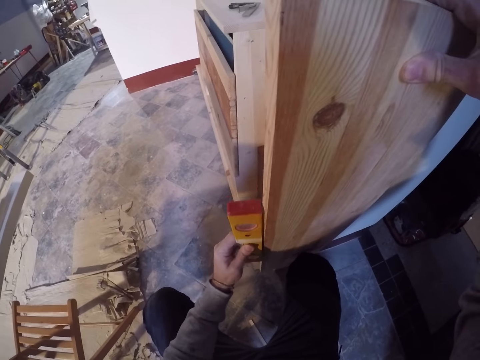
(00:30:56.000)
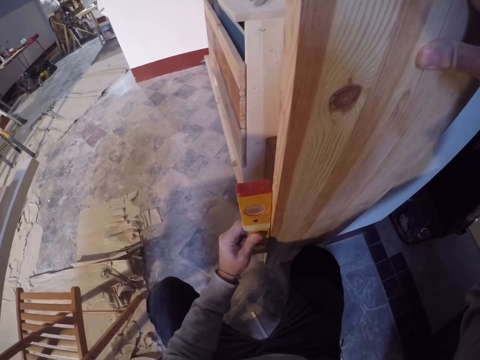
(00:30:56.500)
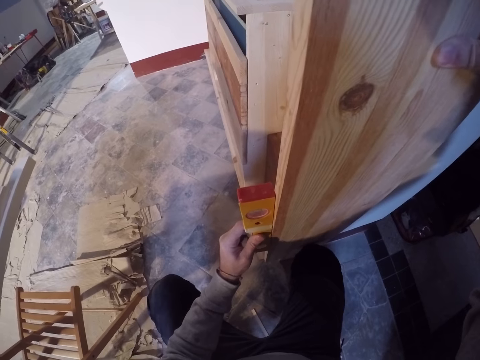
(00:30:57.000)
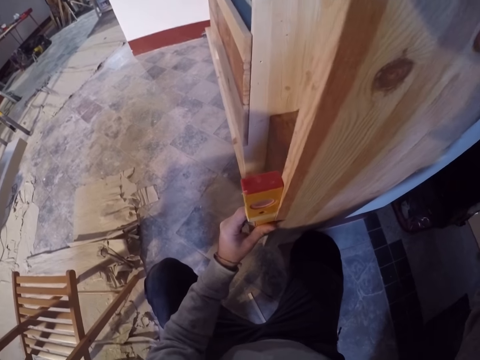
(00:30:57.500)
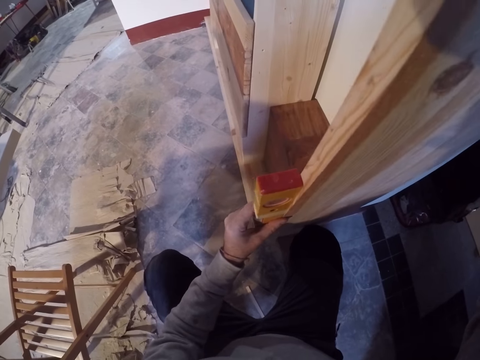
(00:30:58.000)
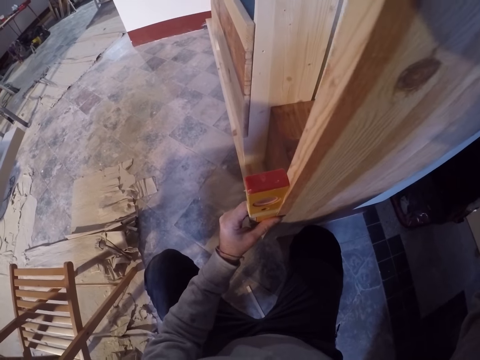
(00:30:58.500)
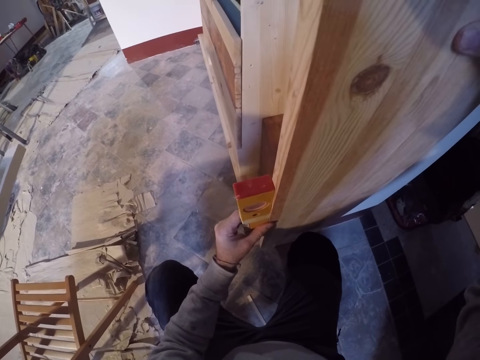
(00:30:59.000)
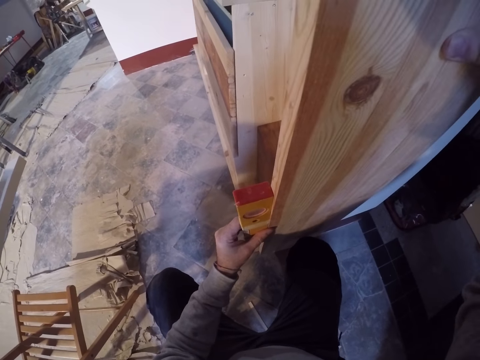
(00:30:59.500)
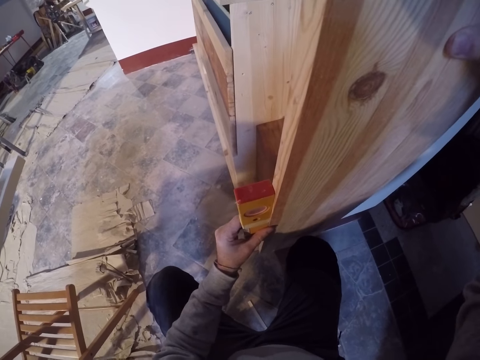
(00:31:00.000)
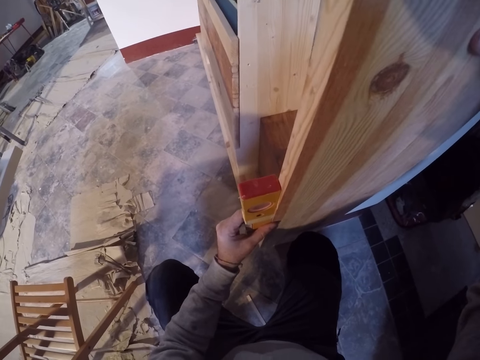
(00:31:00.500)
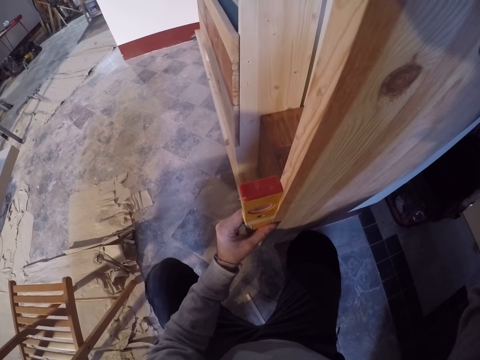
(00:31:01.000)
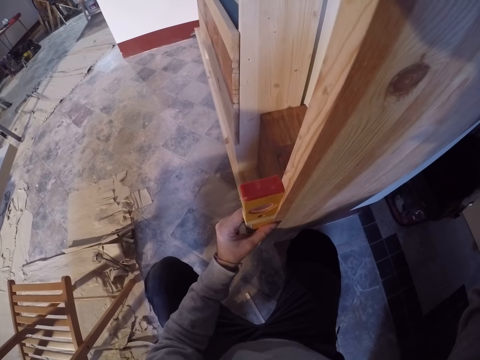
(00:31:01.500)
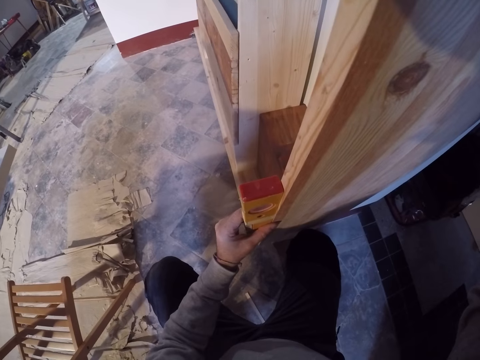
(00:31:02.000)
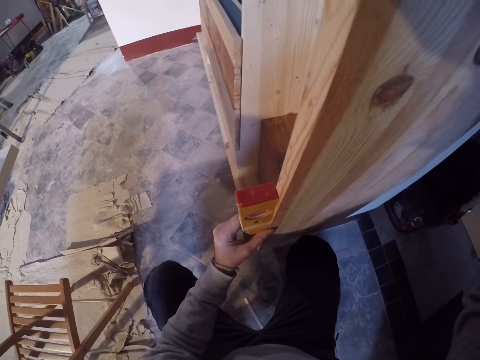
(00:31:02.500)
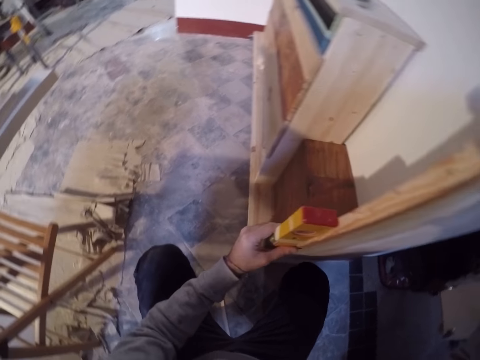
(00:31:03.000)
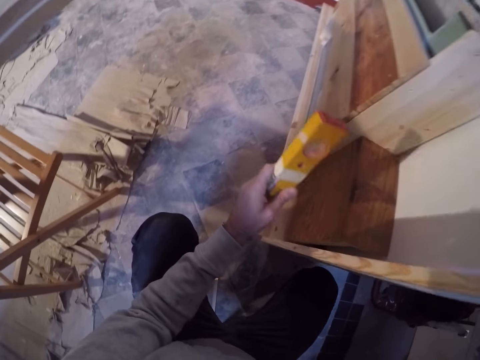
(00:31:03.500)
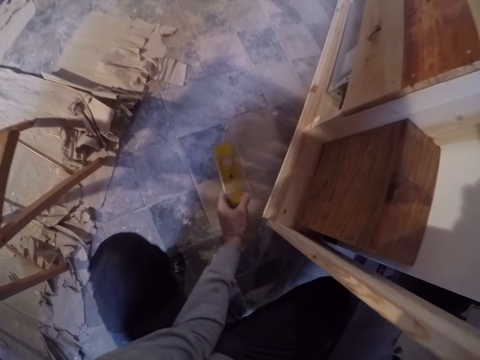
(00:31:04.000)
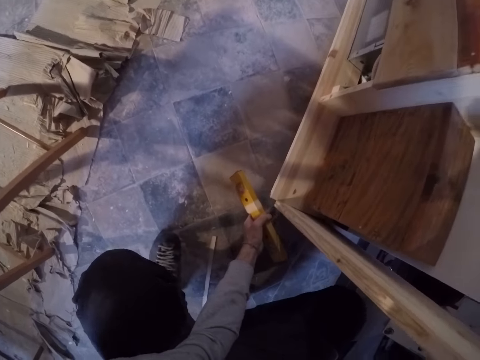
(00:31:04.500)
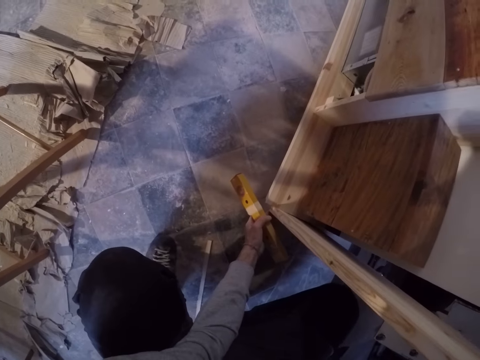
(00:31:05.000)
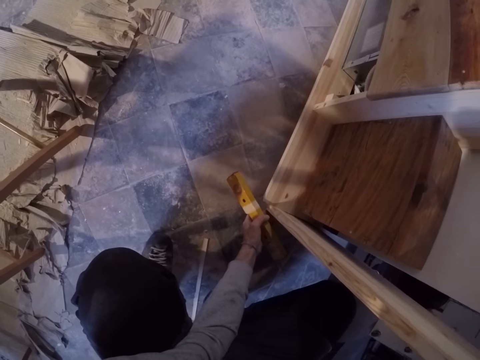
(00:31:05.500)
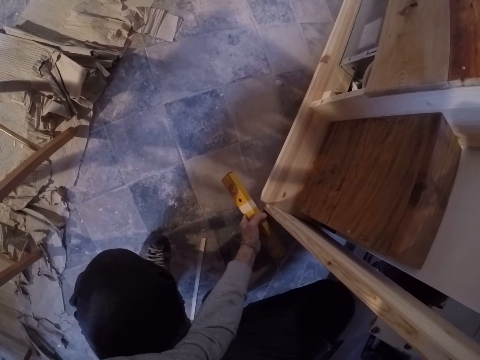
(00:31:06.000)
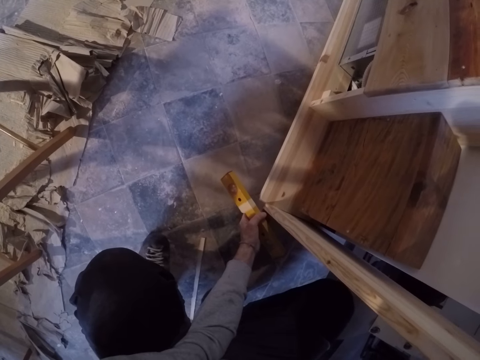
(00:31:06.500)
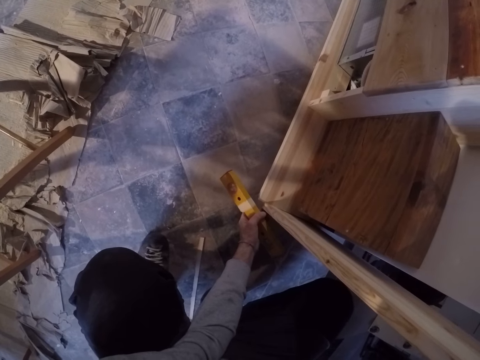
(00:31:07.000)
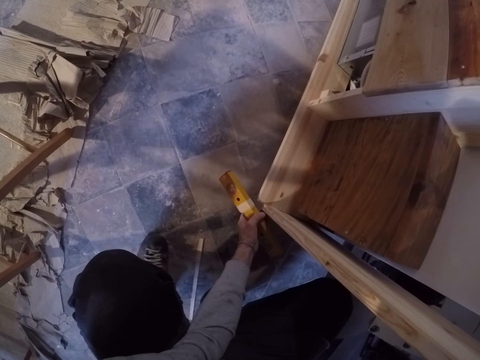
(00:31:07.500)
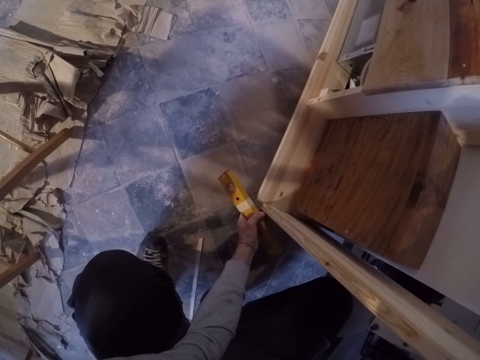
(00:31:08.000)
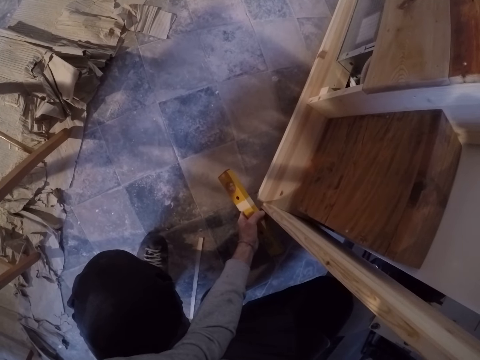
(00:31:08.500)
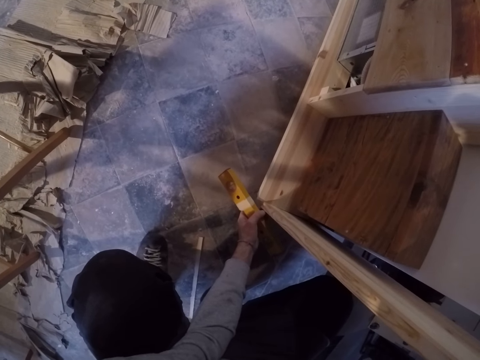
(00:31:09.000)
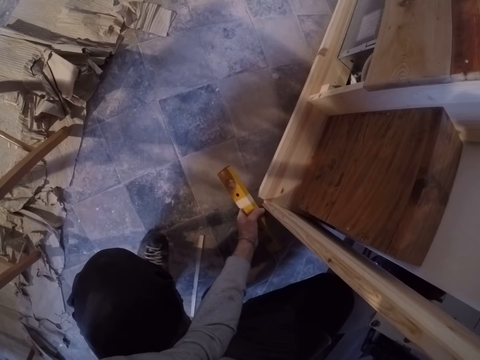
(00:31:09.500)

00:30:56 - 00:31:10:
The camera wearer measures the timber with the spirit level in his left hand. He places the spirit level on the wood with his left hand. He fixes the timber at the wall. He touches the wood with his left hand.

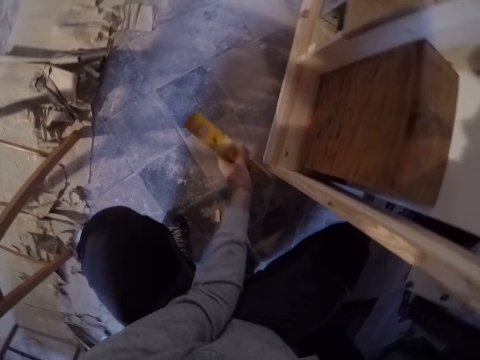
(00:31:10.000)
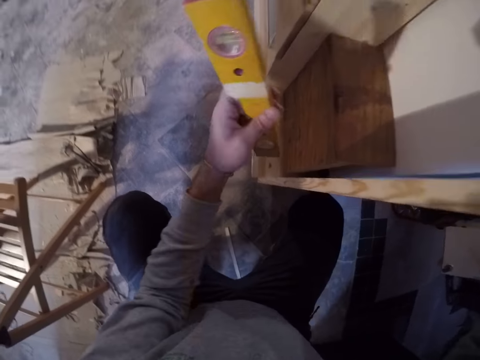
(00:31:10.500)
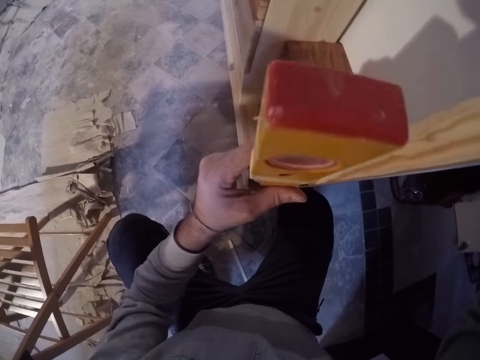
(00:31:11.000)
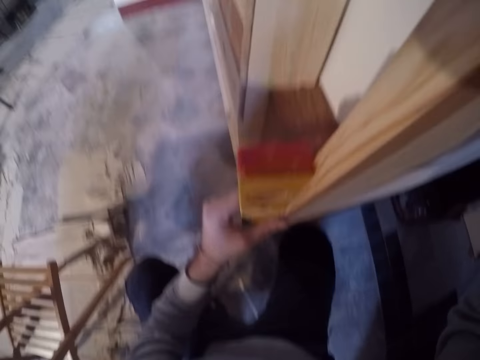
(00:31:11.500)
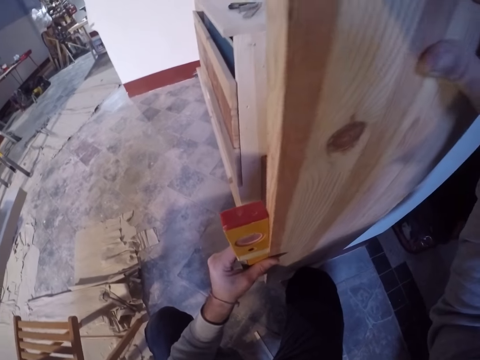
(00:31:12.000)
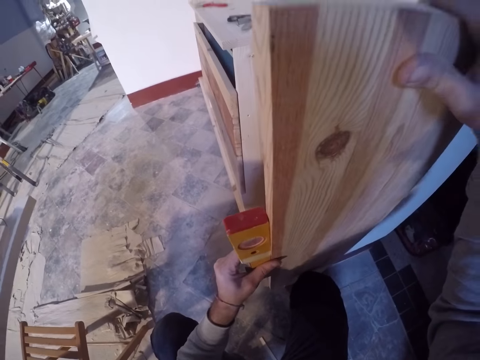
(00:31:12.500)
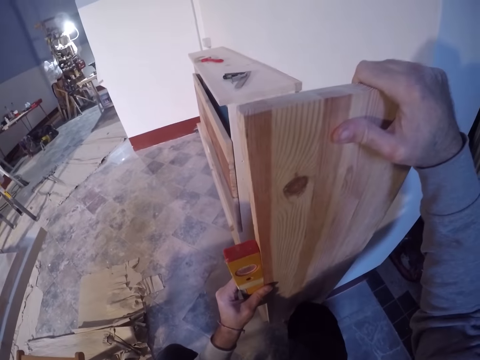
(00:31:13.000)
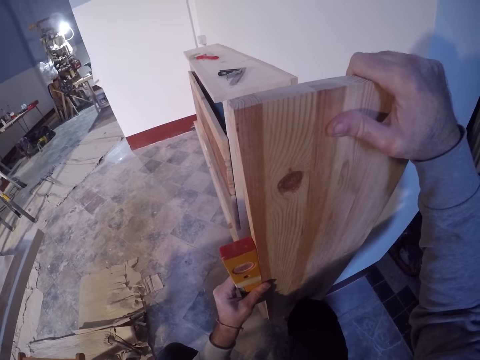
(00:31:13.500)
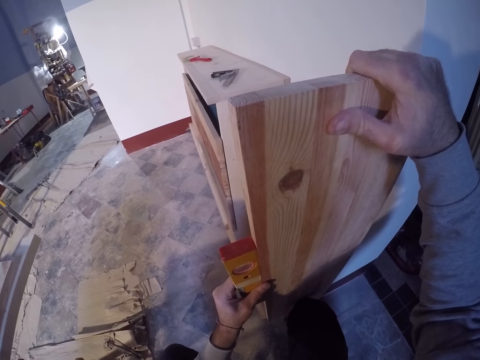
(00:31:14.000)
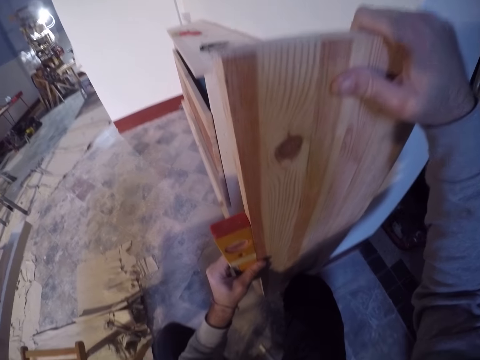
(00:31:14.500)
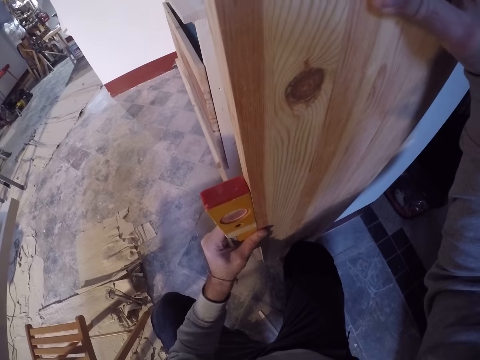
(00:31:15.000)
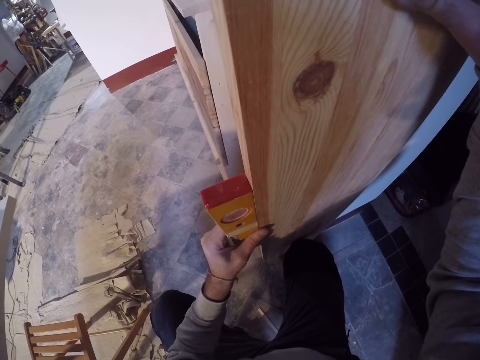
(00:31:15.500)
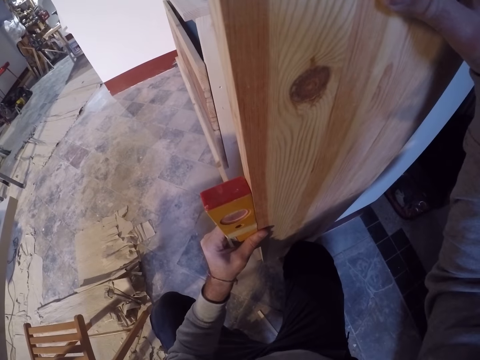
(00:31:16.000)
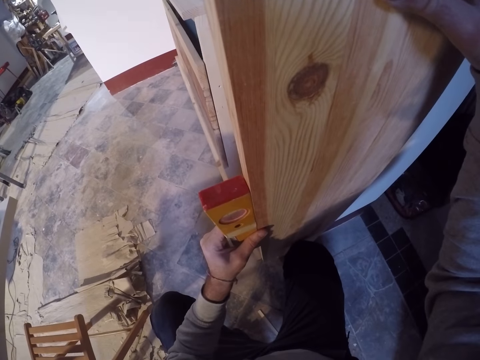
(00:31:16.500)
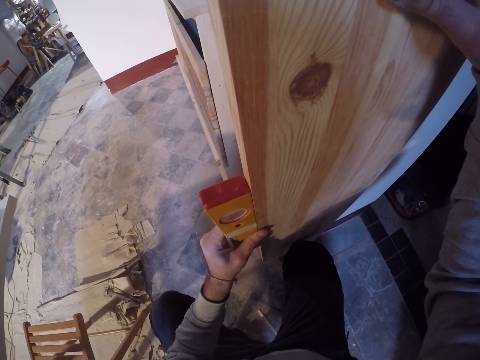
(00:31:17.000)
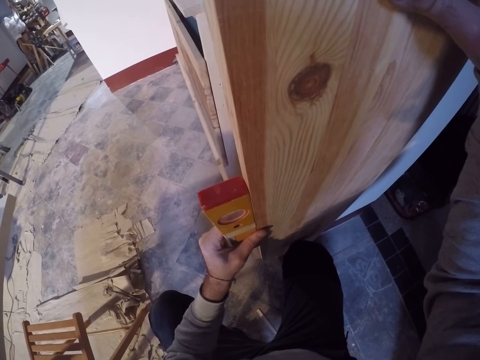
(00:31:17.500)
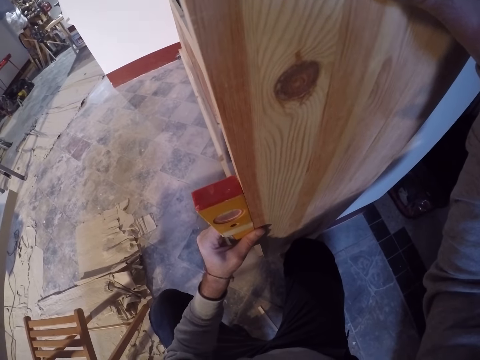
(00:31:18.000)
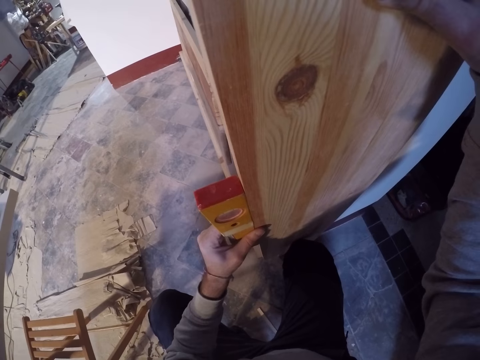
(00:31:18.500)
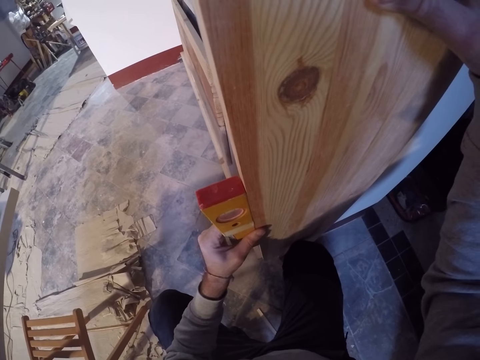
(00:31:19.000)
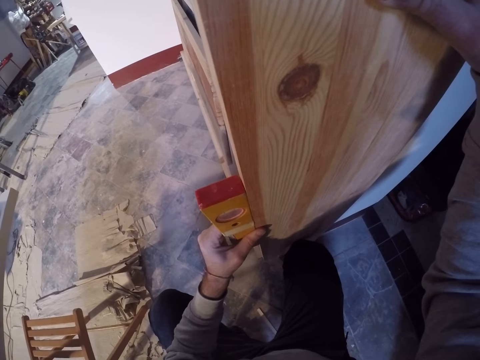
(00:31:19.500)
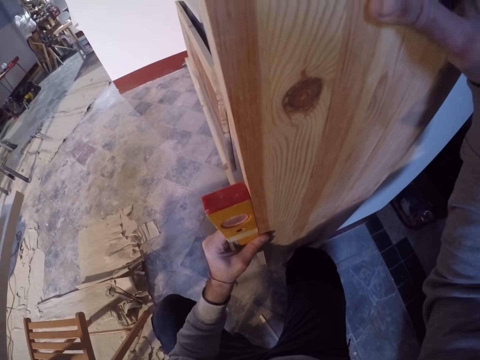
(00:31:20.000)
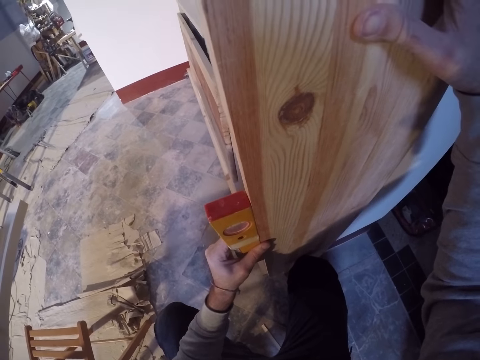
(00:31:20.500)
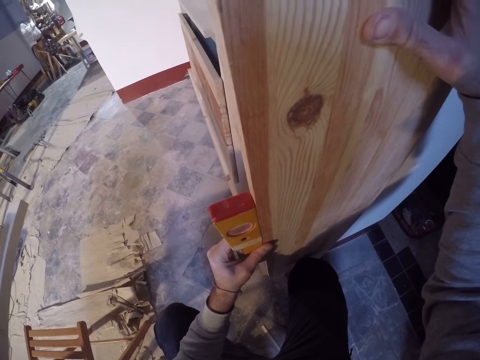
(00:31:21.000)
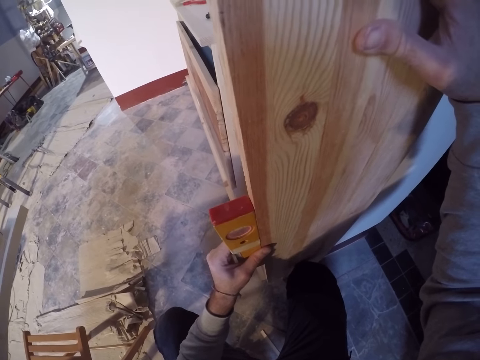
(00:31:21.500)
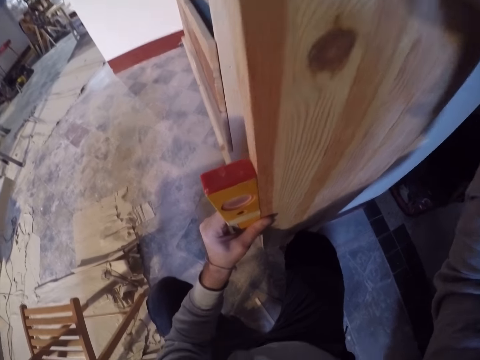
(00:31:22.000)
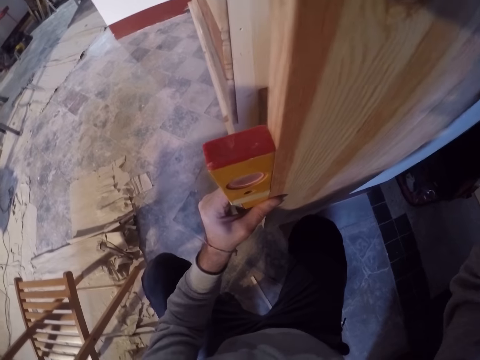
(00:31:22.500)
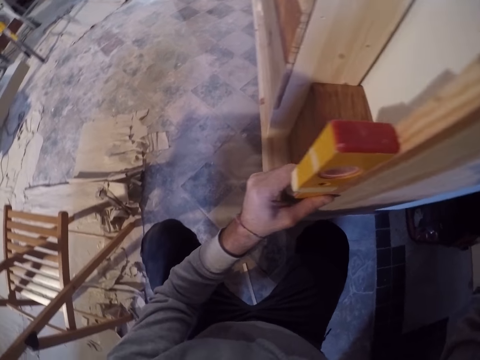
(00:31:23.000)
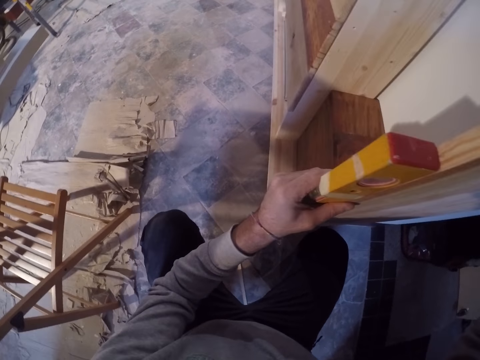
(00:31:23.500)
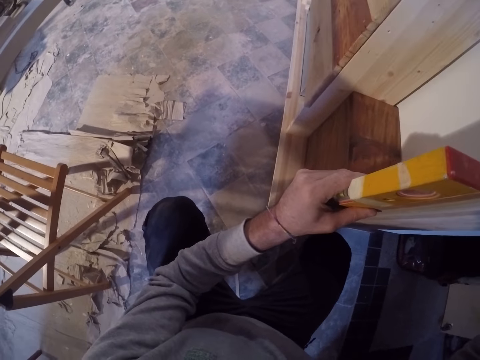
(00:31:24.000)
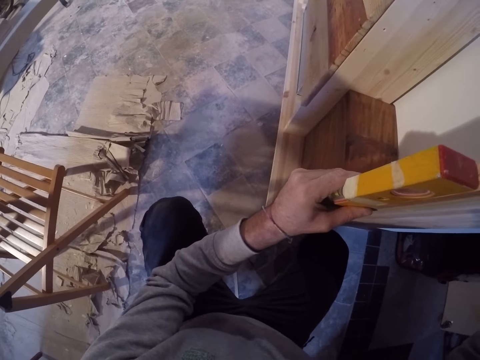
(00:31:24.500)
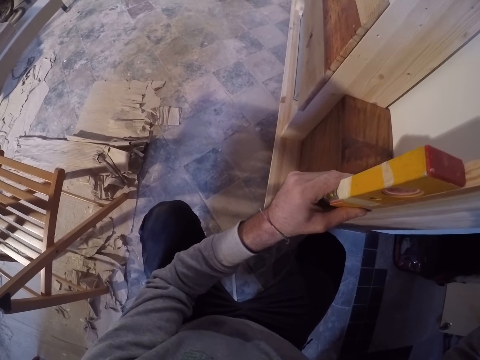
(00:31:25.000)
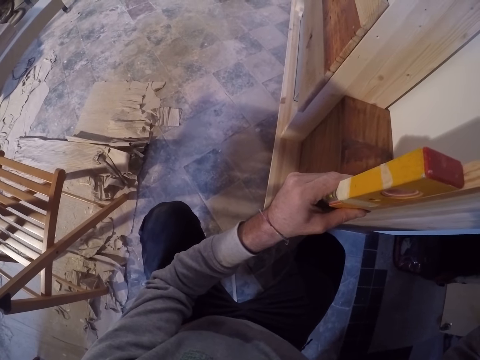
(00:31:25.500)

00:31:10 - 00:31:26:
The camera wearer places the spirit level on the wood with his left hand. He measures the timber with the spirit level in his left hand.
